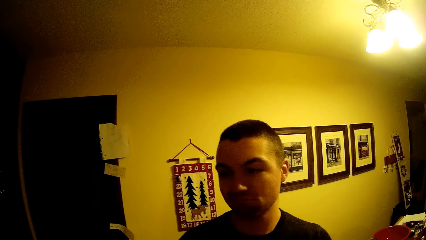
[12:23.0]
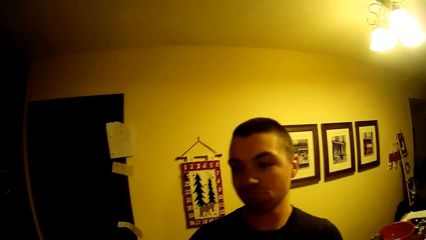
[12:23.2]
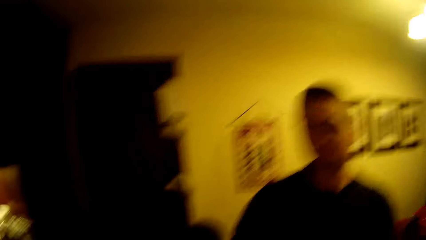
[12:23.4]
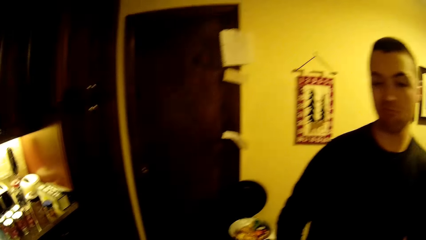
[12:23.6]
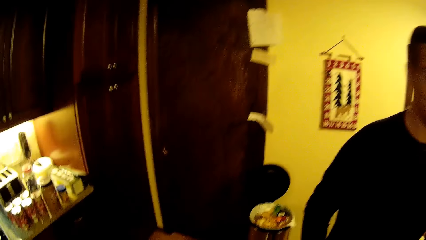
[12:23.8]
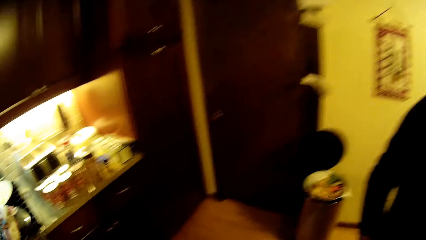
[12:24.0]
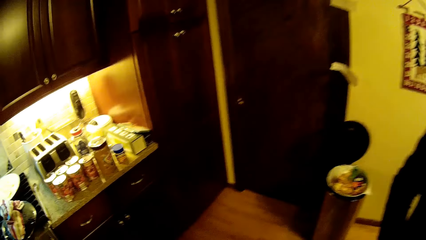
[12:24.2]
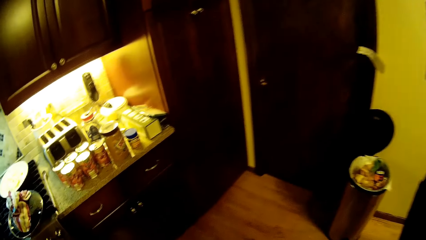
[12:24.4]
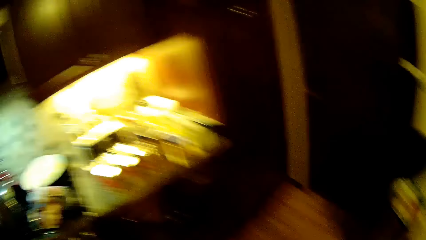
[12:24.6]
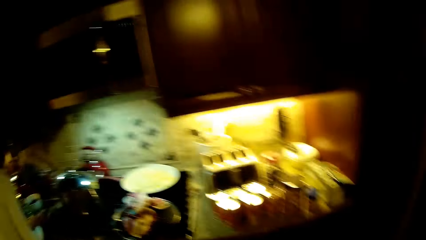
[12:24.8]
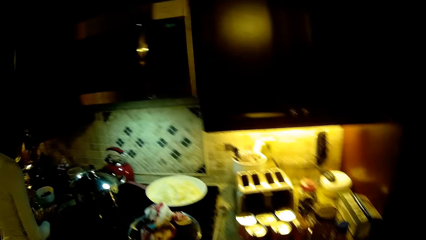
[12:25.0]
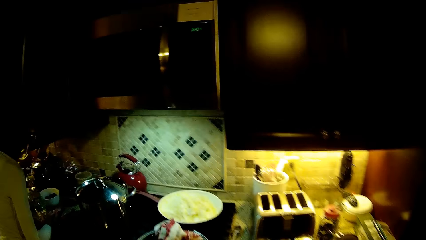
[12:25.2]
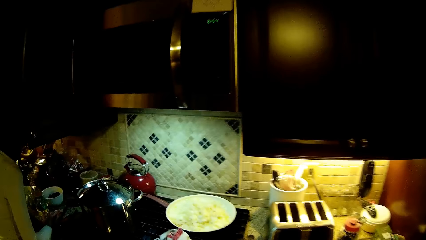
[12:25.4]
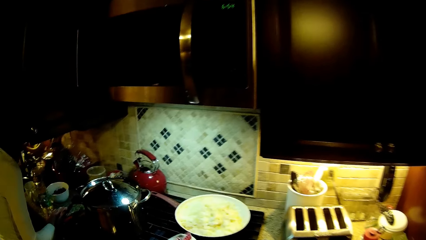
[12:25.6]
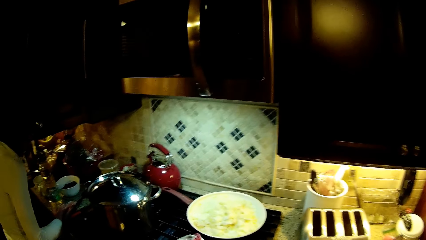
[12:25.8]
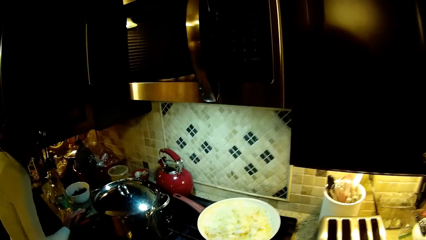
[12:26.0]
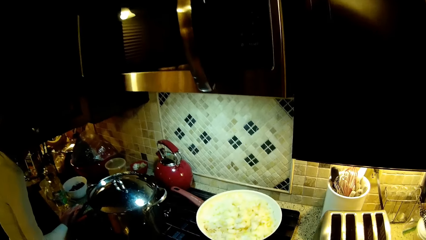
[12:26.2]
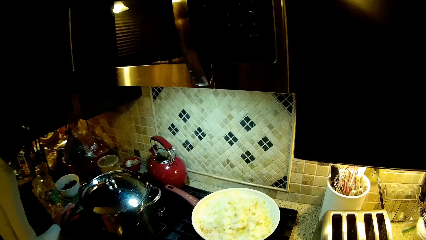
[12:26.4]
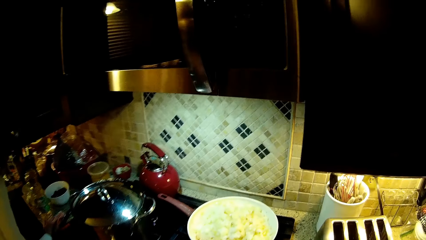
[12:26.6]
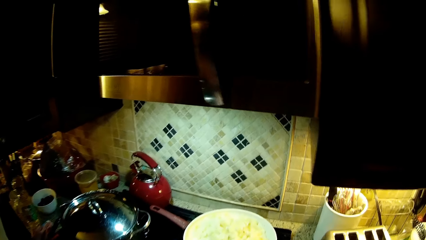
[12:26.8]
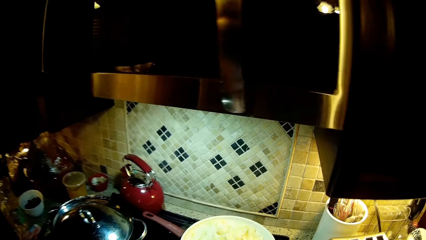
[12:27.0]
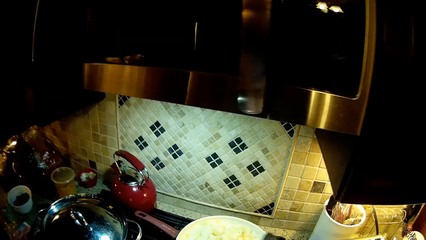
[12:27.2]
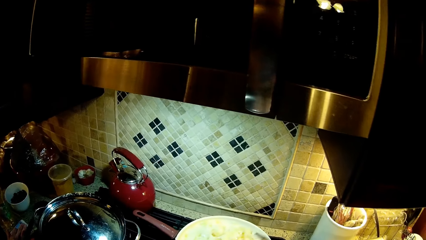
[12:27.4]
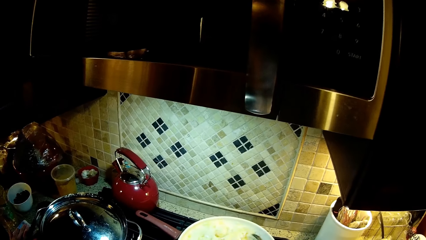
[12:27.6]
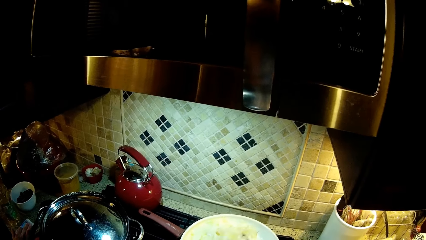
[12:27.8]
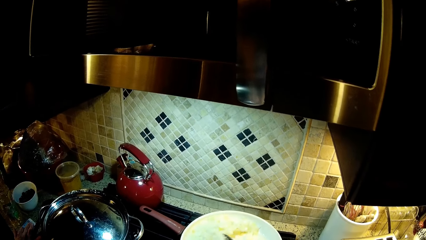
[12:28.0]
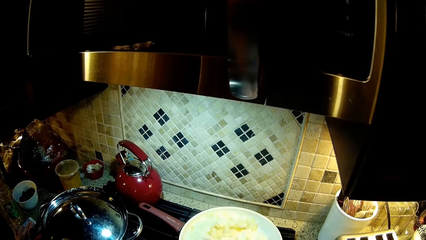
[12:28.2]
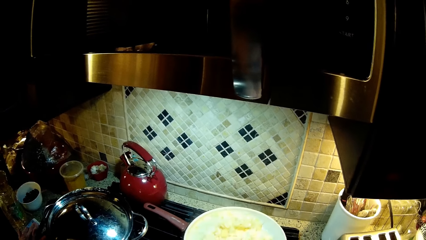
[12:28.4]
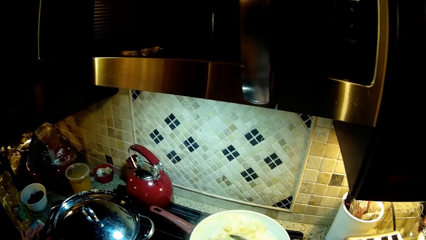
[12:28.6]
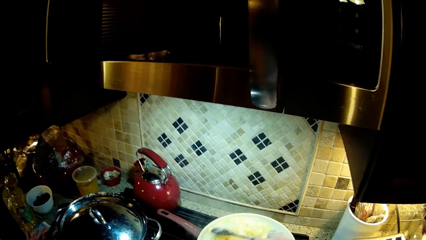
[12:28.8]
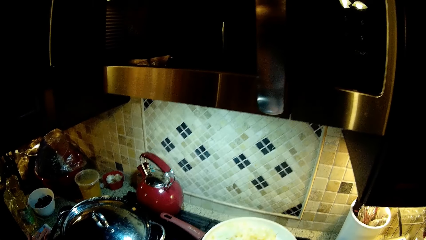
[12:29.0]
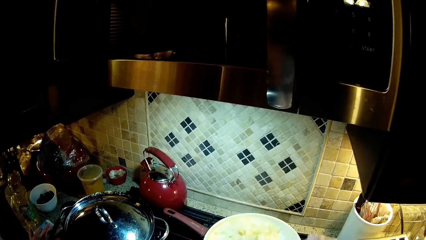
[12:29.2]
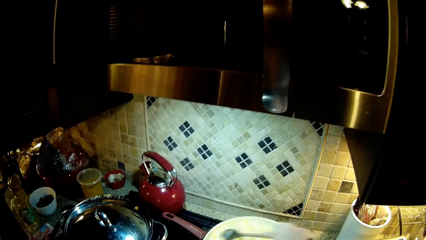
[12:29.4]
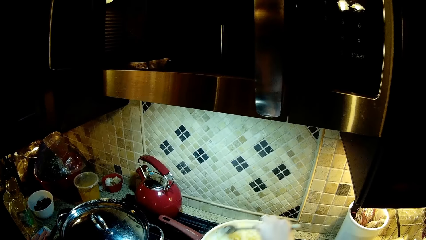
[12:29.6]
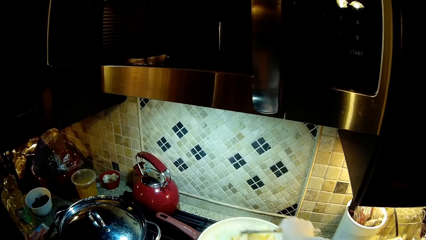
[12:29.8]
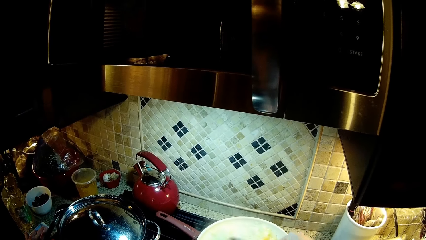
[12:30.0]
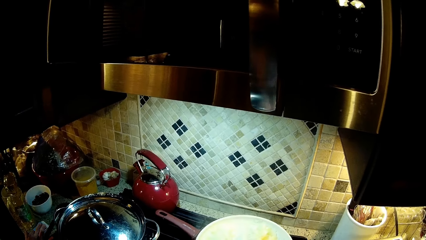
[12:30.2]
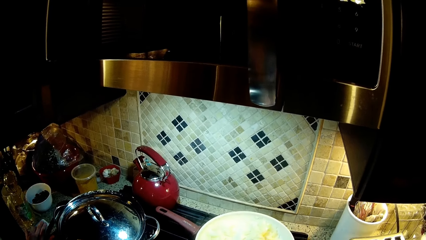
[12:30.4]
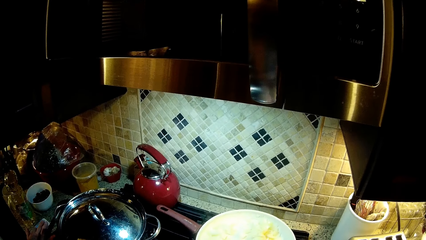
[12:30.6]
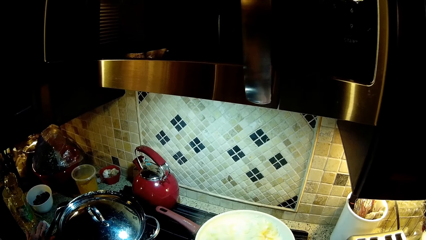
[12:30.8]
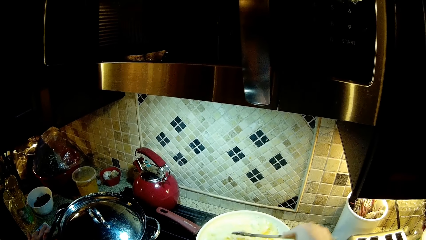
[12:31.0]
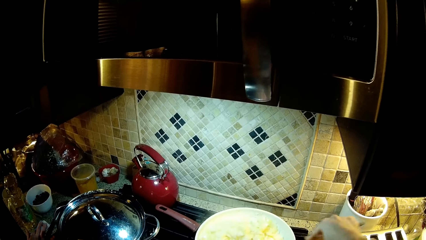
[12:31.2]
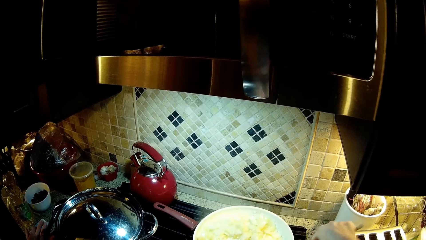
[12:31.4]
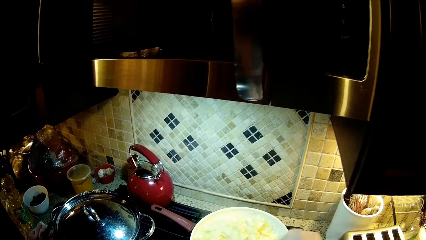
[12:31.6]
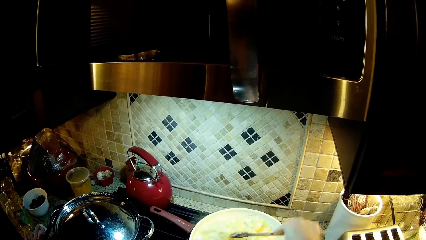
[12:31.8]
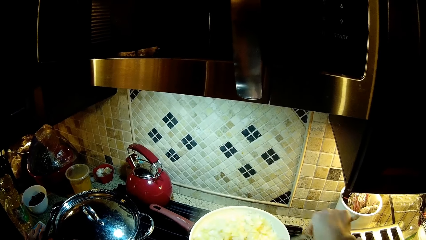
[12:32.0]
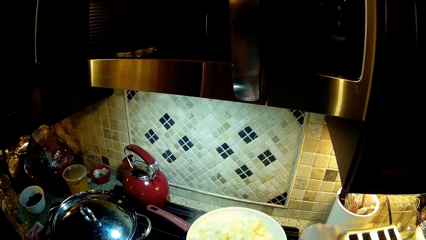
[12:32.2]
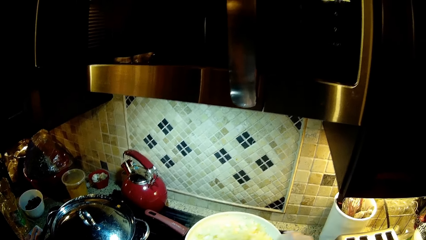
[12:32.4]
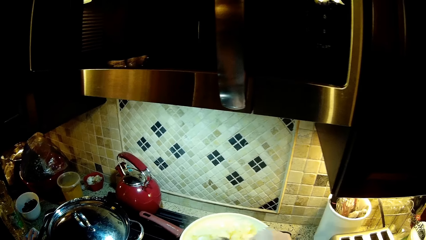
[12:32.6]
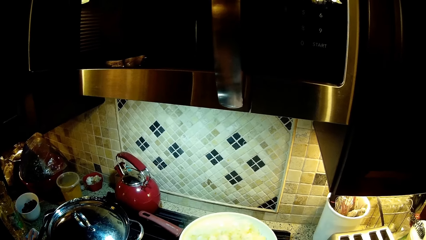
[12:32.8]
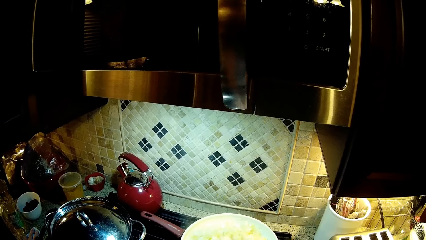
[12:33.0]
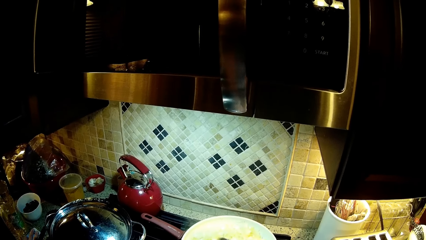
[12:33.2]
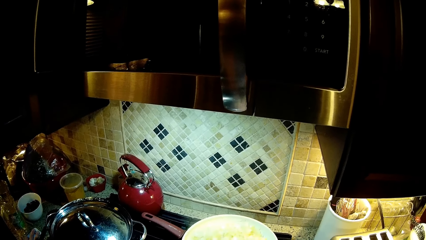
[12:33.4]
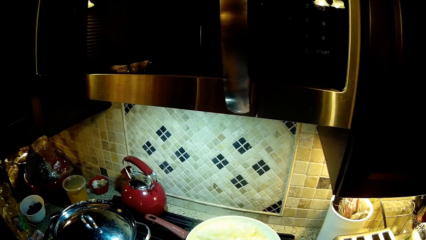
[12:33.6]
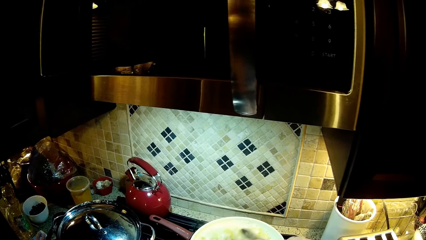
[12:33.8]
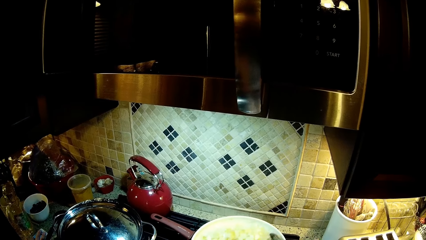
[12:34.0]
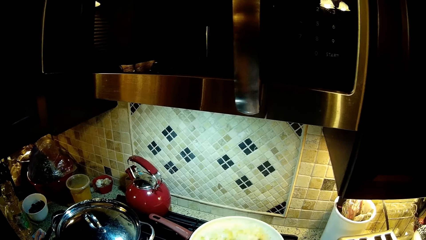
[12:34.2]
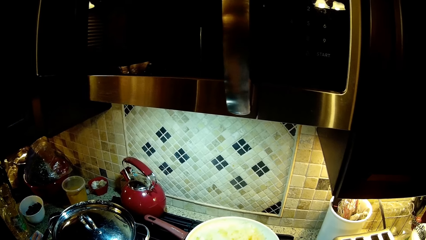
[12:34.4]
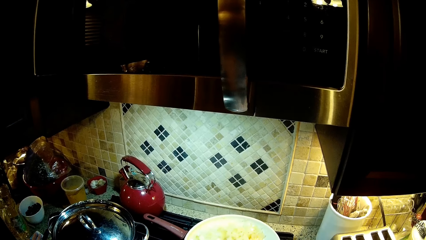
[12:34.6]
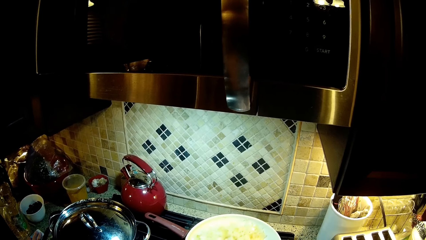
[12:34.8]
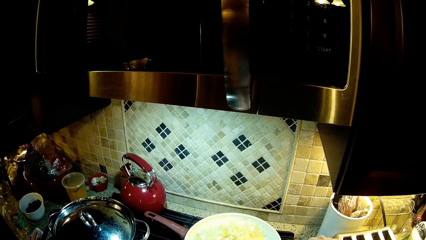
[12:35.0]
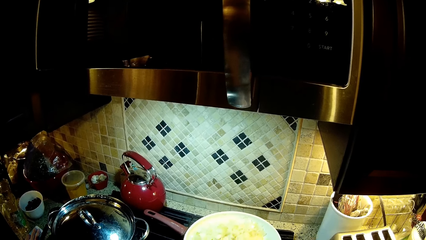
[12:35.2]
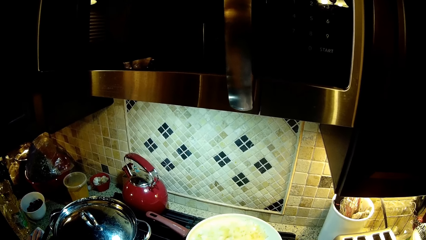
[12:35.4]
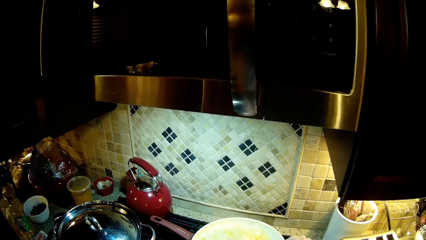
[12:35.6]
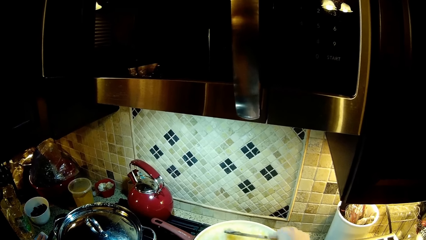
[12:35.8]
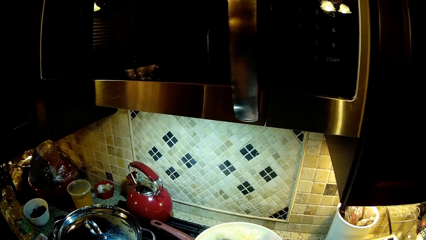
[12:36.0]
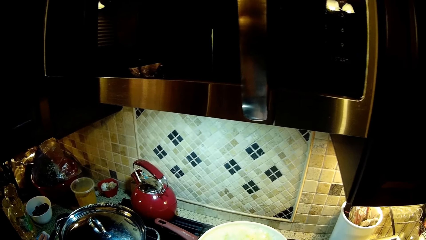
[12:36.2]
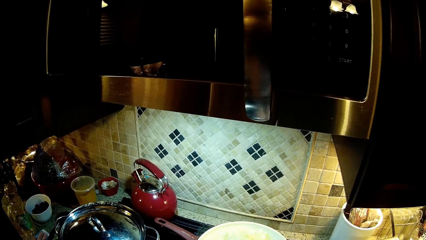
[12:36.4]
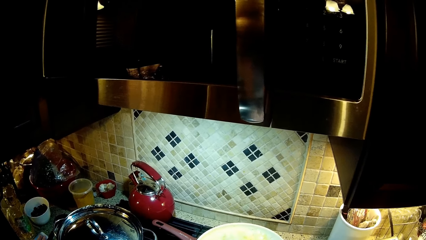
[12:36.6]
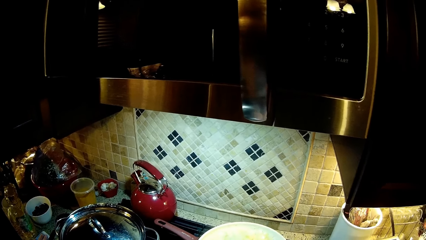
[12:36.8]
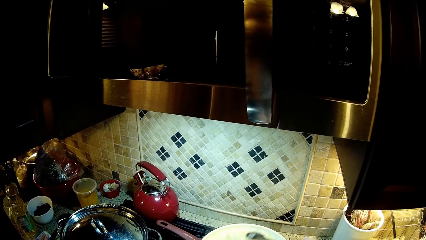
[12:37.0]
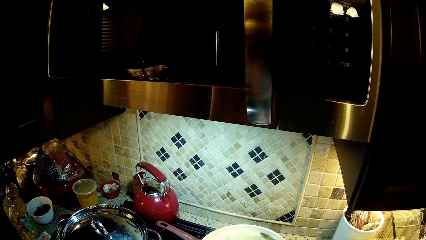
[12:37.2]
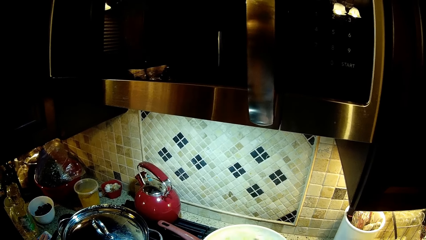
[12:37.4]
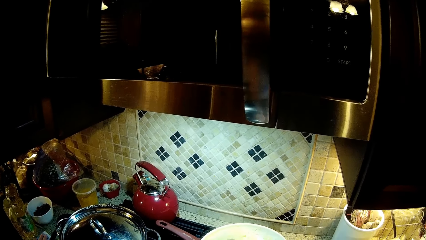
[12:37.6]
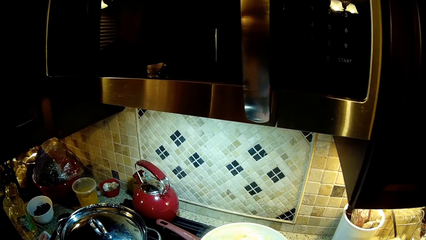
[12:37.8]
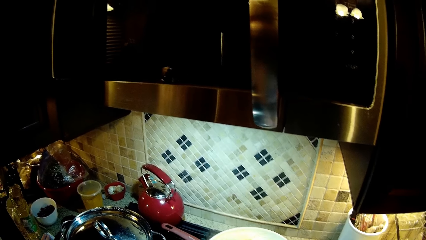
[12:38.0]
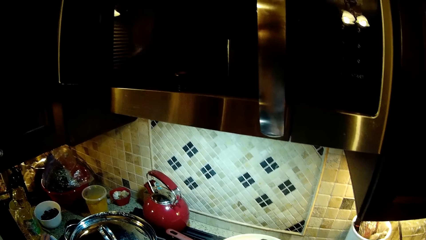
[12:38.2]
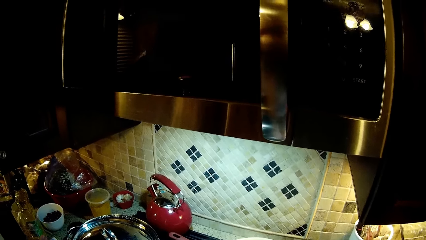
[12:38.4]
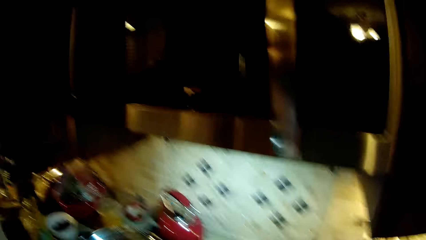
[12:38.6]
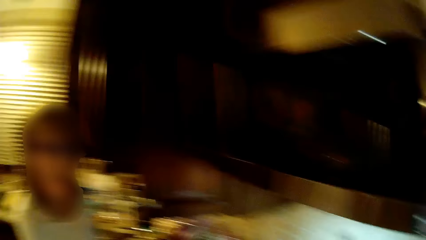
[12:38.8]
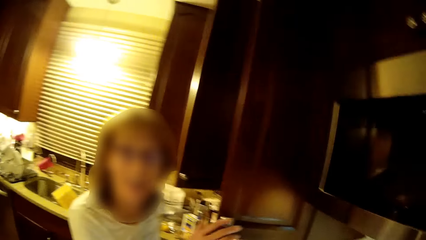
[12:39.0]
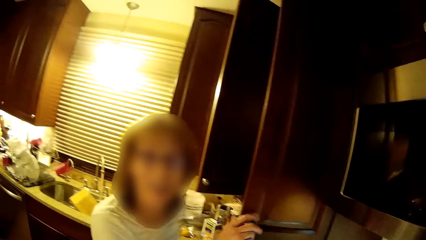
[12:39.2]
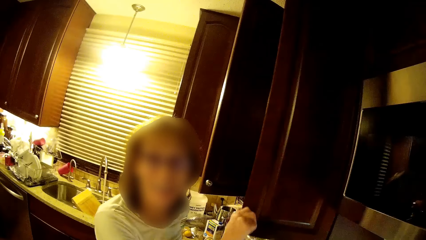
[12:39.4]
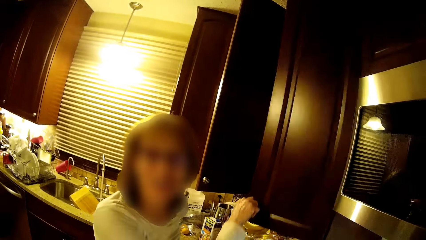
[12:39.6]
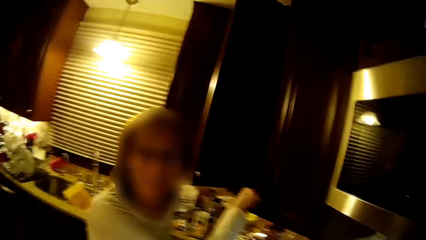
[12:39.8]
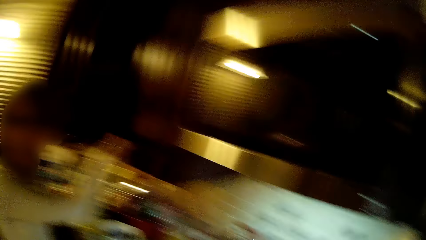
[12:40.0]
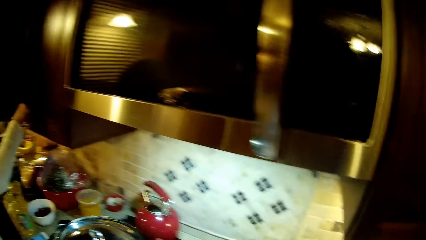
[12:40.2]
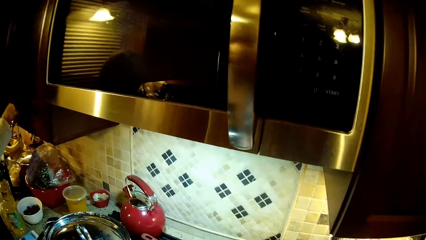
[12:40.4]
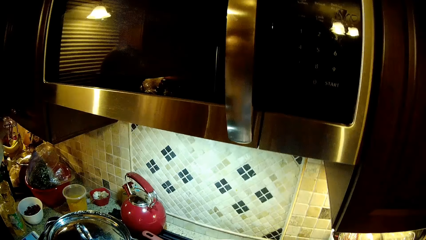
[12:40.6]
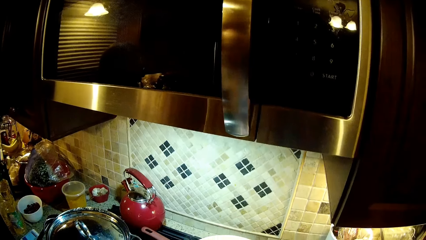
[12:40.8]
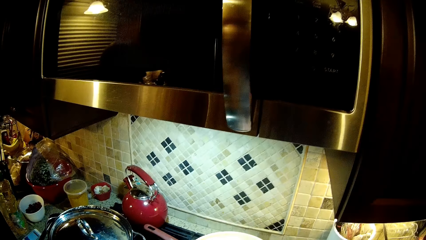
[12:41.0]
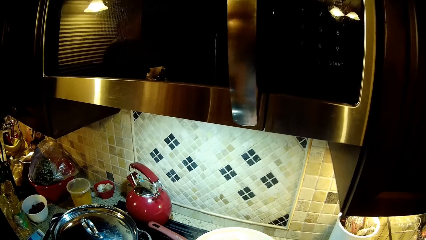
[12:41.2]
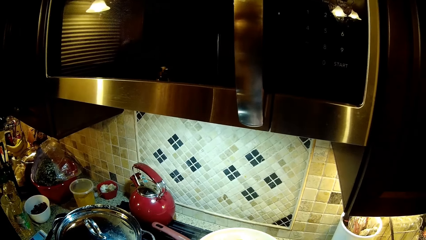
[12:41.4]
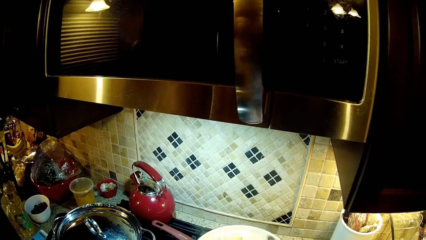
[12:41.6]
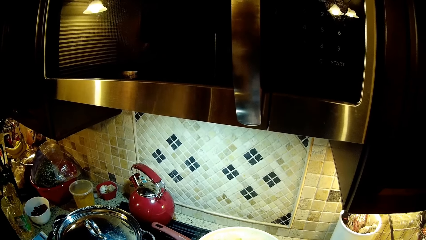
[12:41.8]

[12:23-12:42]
The man nods his head. The camera wearer walks around. They stir the food. They look at a woman. The woman closes the cabinet. The camera wearer stirs something.
